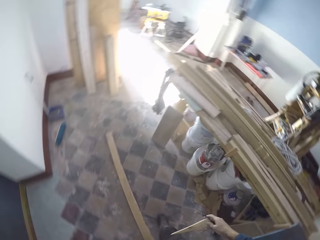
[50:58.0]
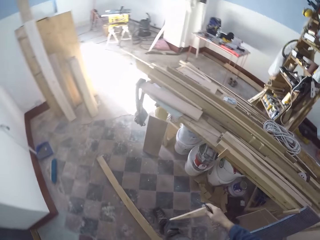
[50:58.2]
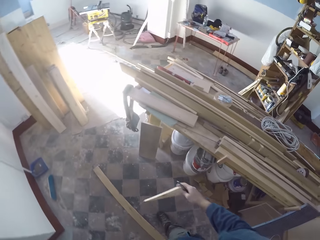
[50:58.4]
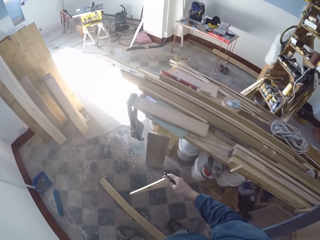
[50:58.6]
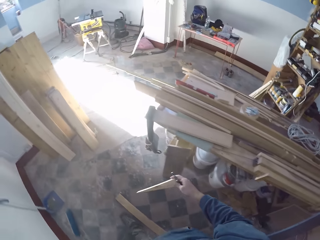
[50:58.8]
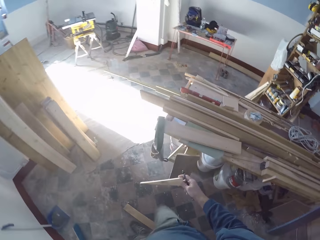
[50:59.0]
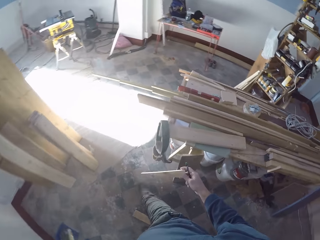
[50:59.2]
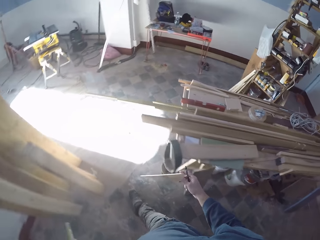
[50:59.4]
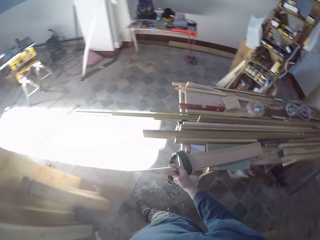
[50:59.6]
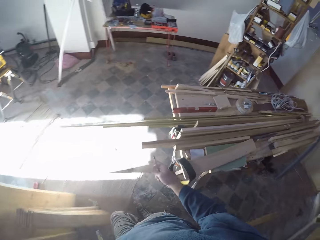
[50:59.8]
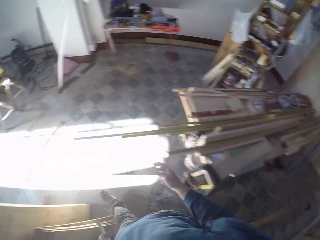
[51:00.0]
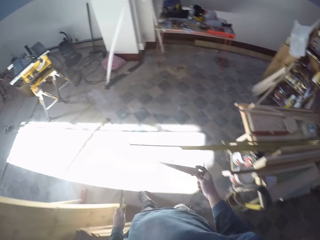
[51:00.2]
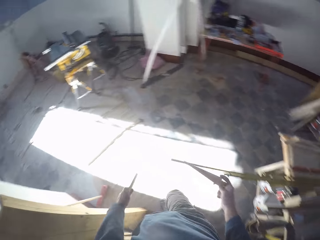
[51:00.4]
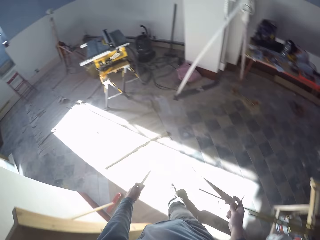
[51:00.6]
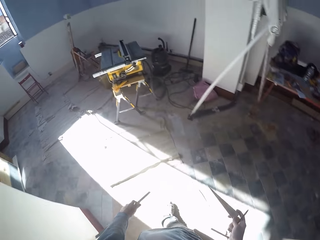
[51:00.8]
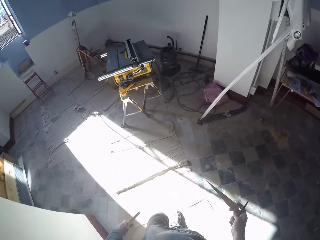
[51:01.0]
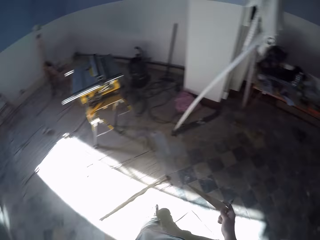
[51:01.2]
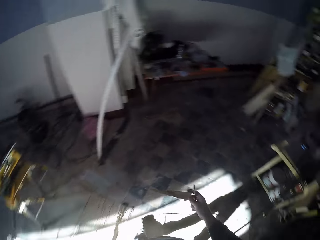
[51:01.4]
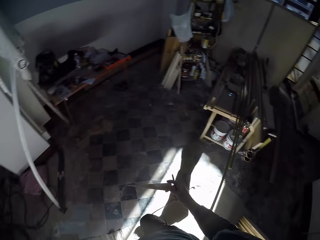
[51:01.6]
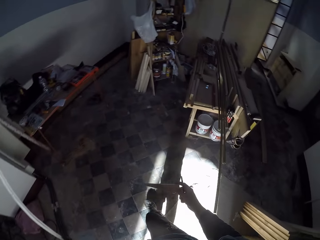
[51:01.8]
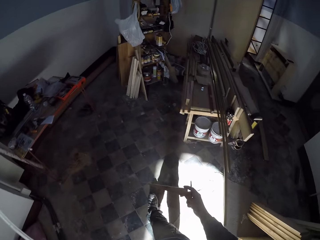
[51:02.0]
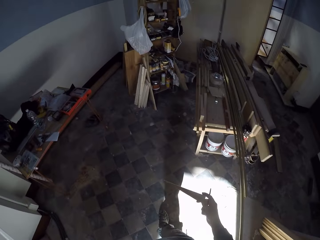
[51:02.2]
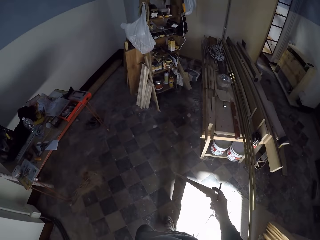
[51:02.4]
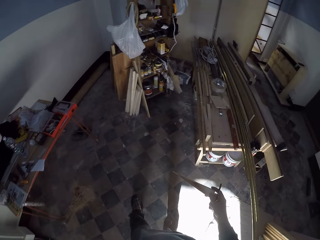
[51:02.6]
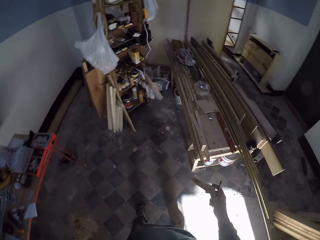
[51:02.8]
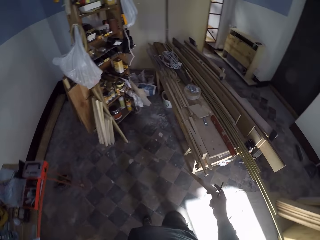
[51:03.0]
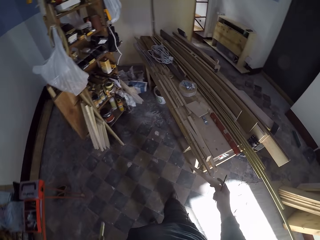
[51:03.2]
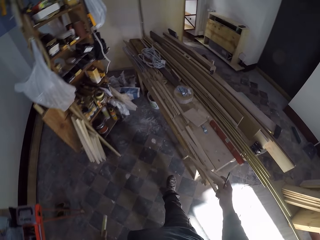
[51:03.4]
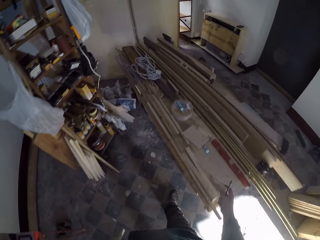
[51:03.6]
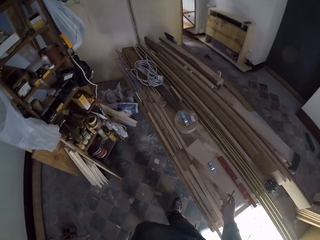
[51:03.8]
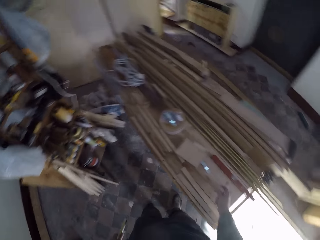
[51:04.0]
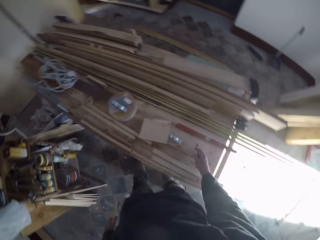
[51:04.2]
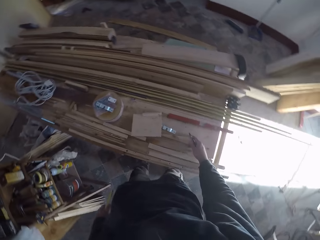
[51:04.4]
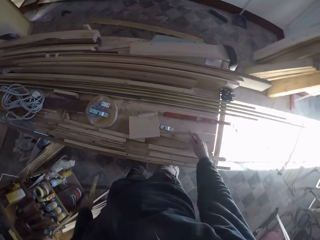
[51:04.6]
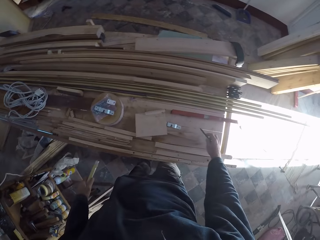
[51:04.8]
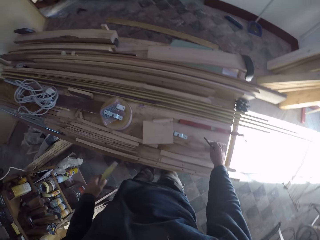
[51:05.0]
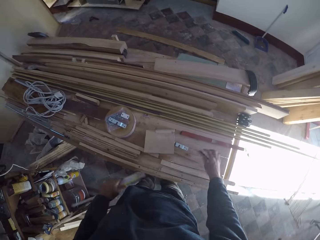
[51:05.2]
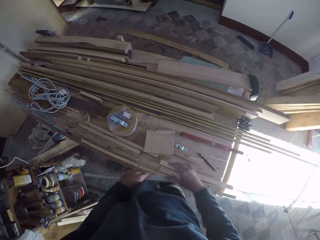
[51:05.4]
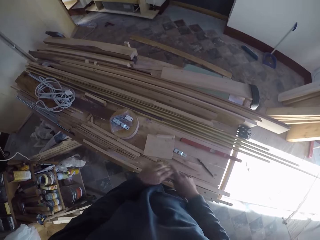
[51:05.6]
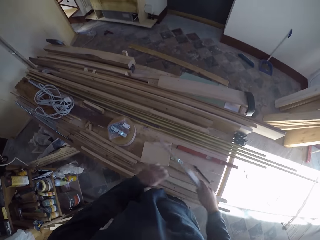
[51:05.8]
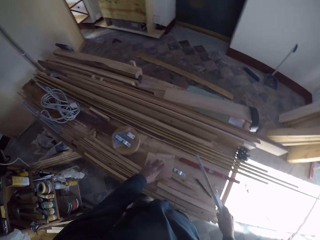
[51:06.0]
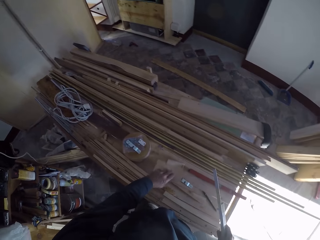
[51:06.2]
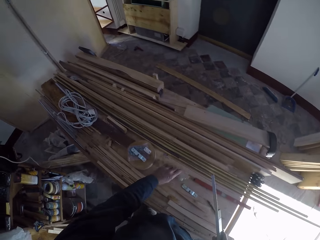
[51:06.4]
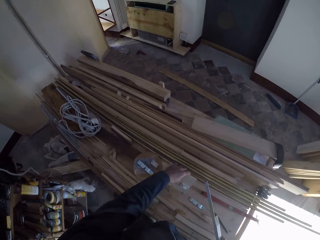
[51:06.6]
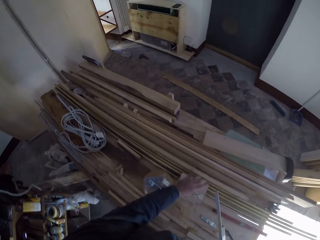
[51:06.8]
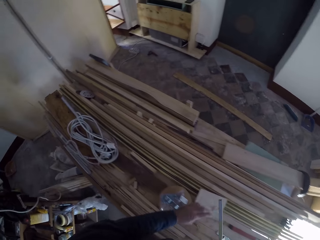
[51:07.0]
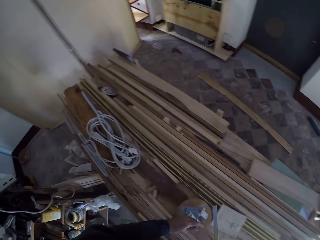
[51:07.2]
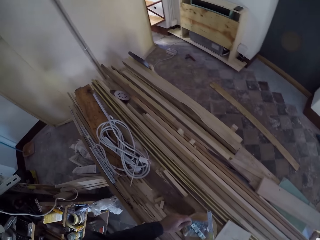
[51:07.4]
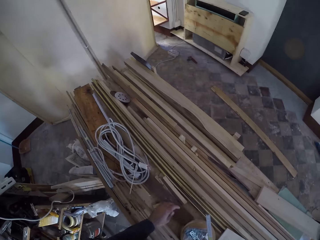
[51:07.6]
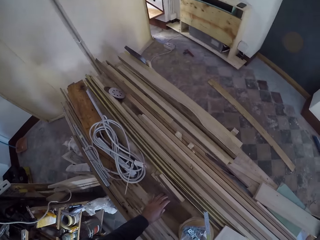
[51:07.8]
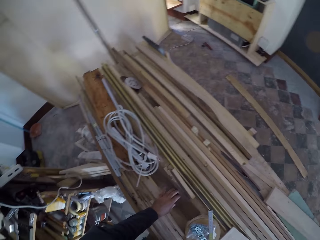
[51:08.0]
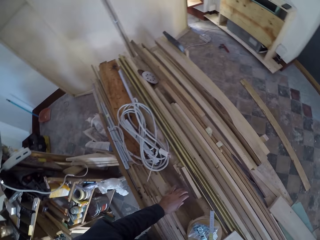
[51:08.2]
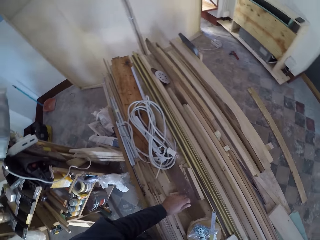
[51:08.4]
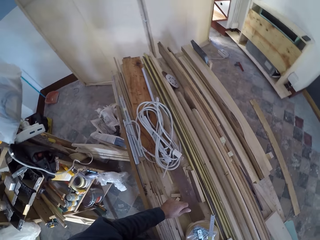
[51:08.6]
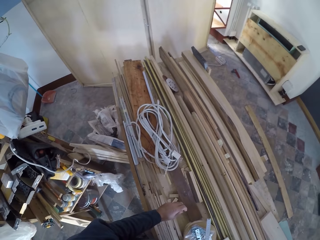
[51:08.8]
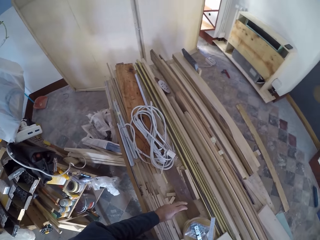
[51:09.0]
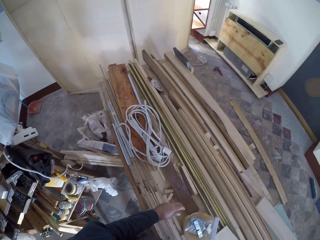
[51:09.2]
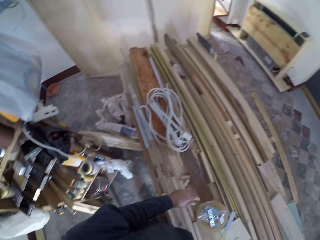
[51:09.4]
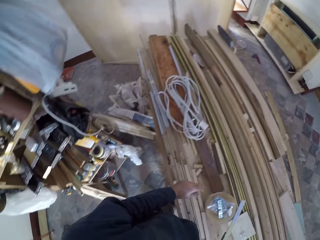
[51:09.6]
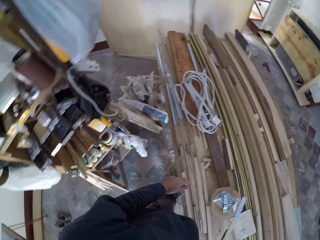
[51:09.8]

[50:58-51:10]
The camera wearer moves to a table in the room. He drops the plank in his right hand on the table. He drops the pencil in his right hand on the table. He passes the folding ruler from his left hand to his right hand. He flips a board on the table with his left hand. He picks up a piece of wood and drops the piece of wood. He touches planks on the table with his left hand.

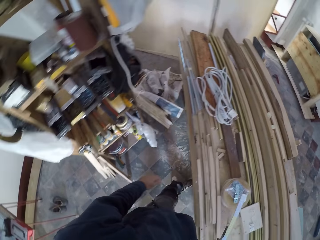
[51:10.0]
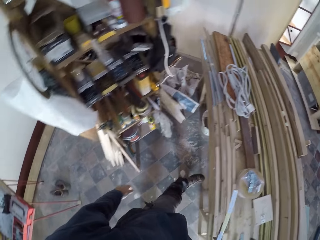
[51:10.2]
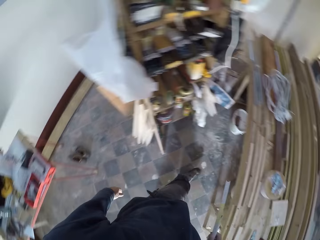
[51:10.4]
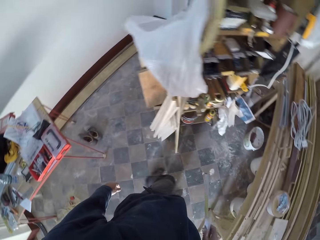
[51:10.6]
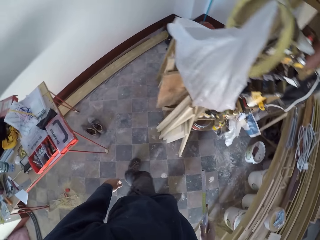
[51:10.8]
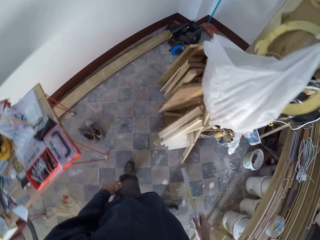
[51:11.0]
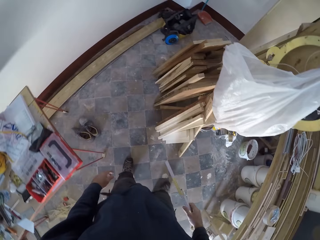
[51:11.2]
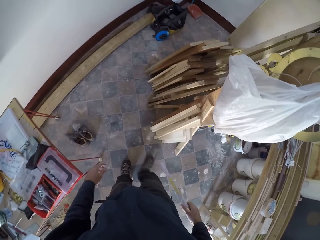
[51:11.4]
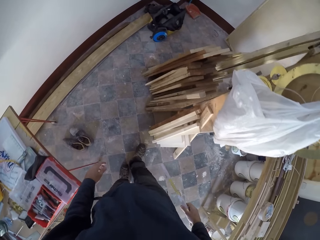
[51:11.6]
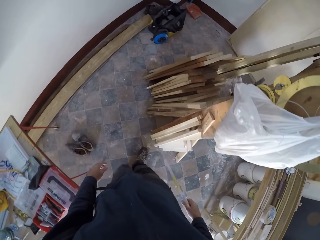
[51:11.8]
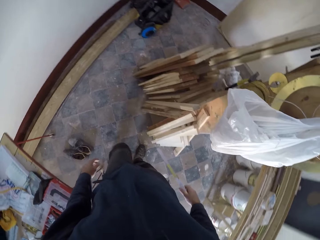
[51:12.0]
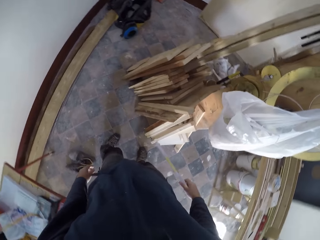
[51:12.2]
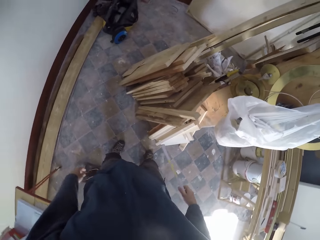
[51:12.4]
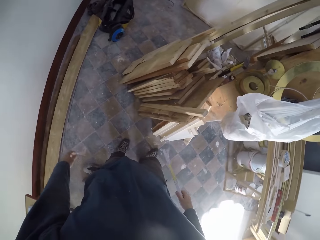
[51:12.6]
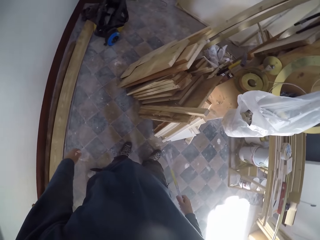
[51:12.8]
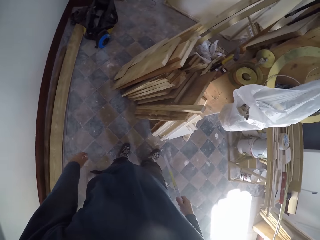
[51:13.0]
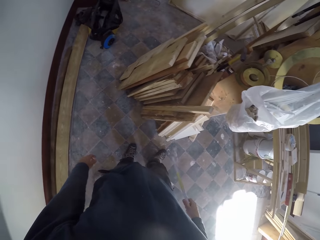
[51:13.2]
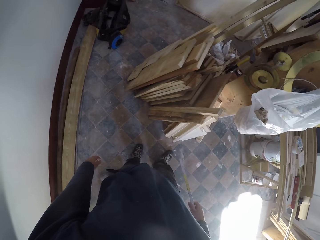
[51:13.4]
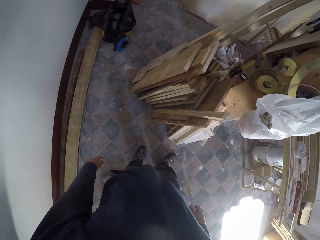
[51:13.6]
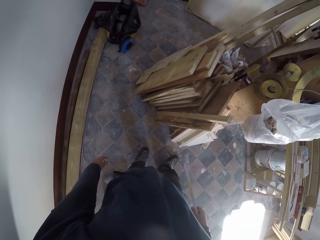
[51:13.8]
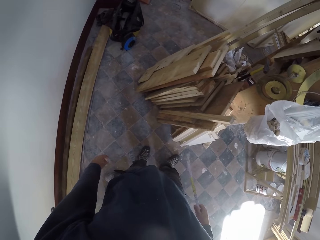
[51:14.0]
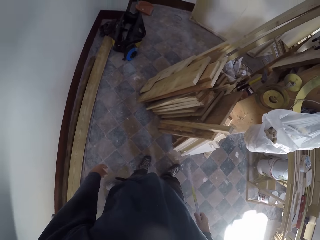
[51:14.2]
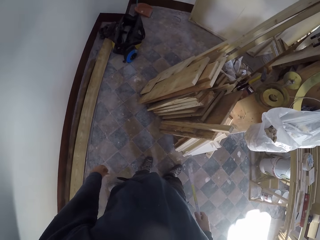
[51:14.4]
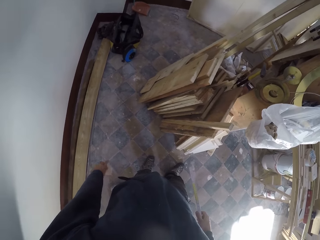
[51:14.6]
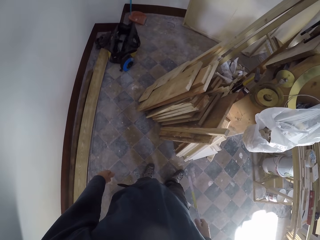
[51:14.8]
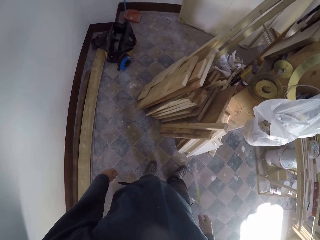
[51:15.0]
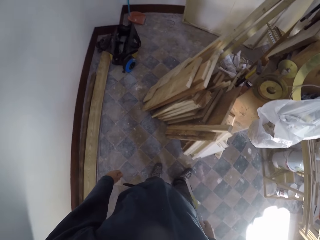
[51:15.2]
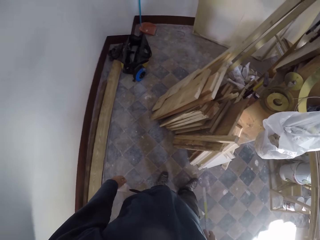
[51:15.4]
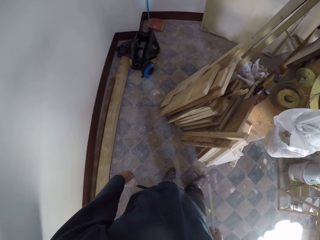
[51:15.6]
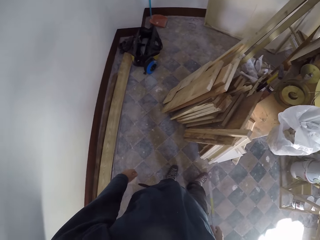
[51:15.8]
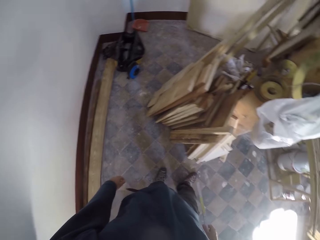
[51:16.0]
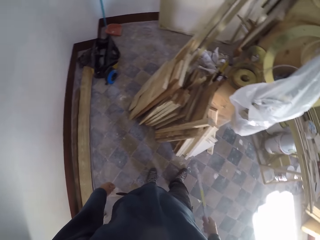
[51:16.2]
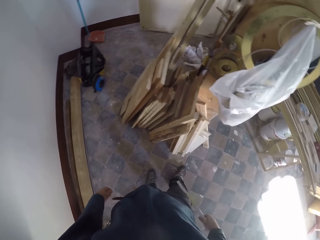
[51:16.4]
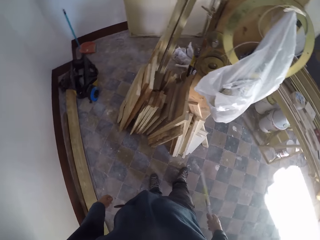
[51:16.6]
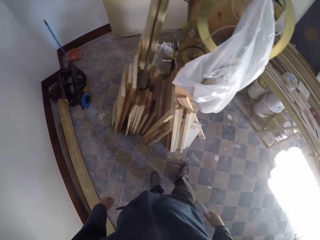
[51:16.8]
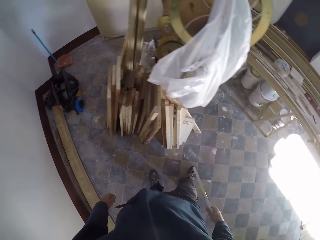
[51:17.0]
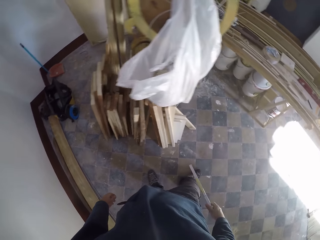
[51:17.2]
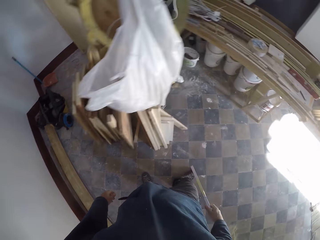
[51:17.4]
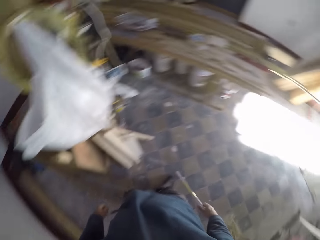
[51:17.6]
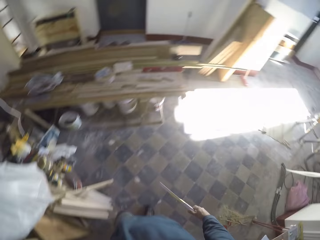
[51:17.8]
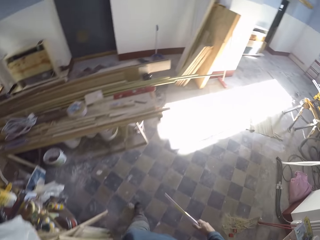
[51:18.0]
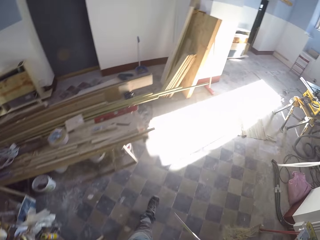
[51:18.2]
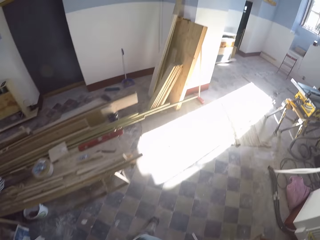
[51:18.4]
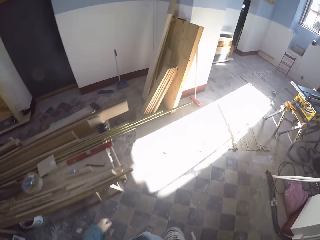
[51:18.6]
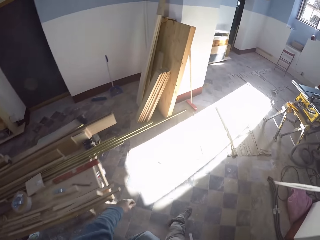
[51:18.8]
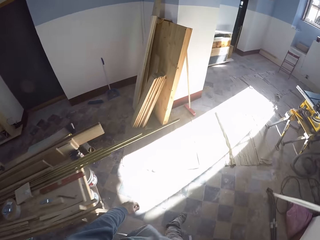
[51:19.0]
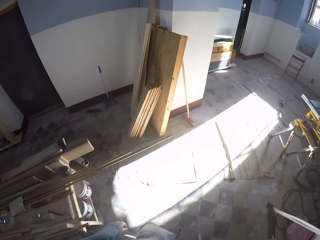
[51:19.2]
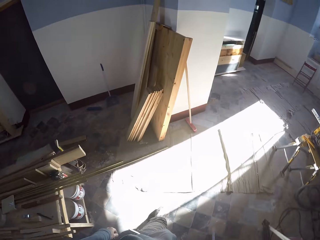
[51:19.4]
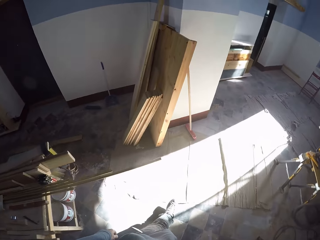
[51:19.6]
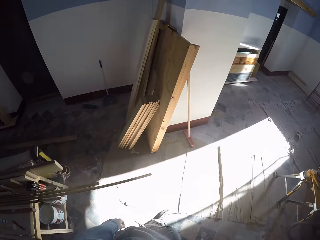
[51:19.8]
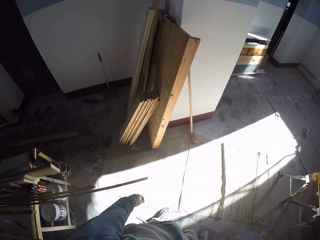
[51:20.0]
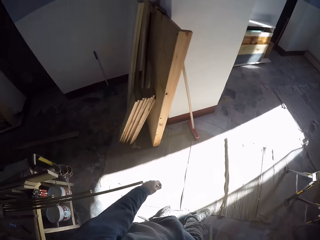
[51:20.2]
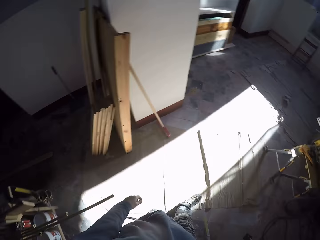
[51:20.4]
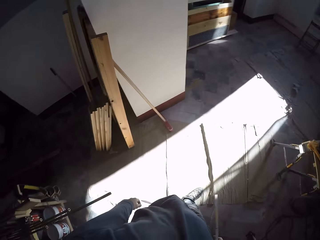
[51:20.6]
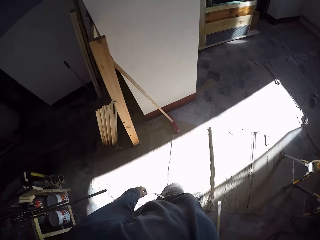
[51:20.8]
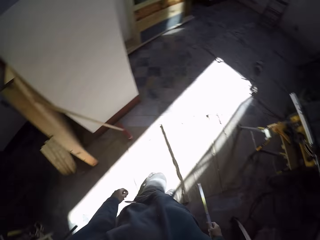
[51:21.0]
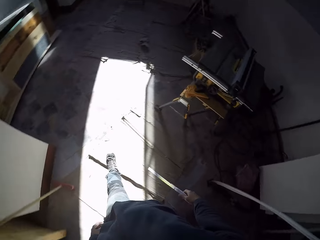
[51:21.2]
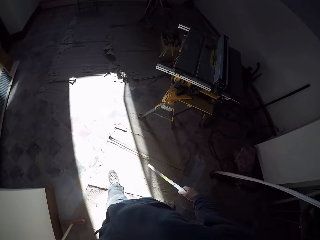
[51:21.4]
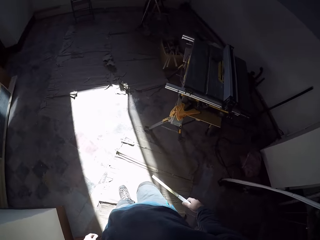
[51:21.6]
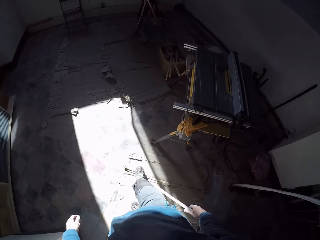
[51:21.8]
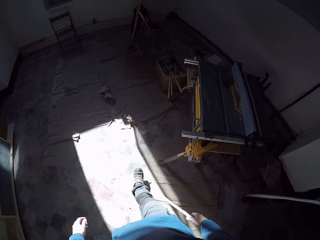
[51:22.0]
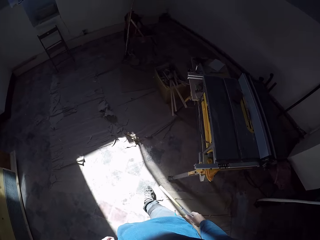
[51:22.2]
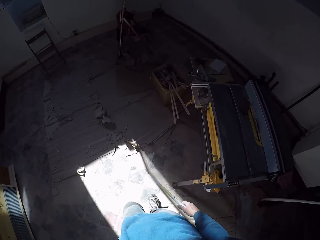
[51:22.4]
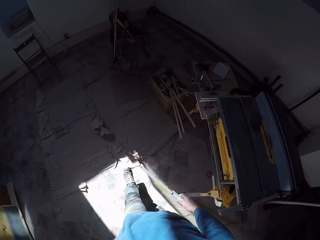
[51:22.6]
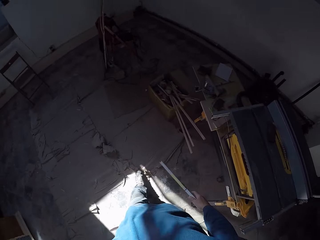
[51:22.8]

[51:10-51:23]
The camera wearer walks. They move to a box in the room.
